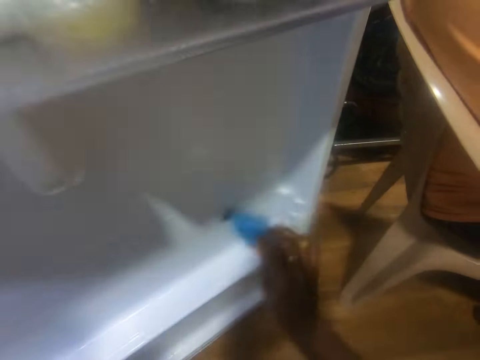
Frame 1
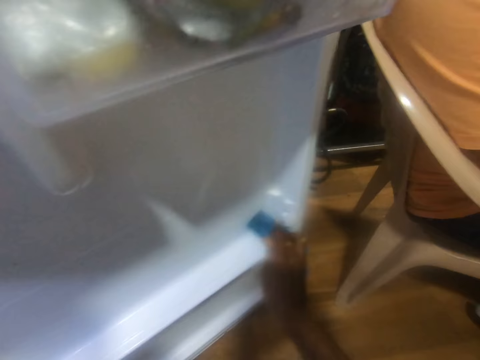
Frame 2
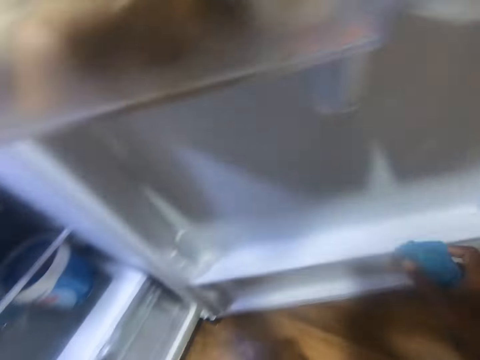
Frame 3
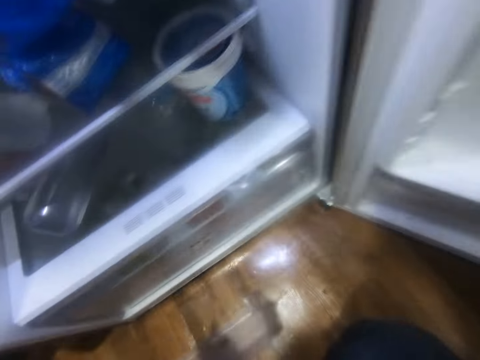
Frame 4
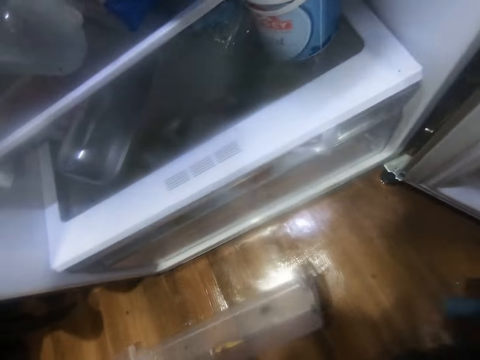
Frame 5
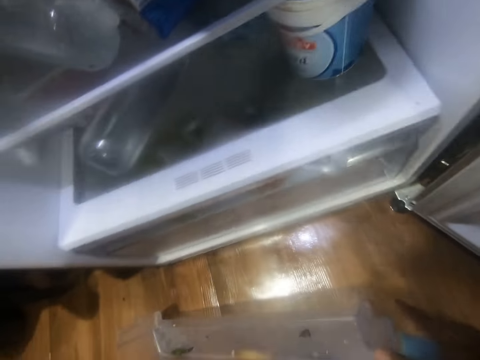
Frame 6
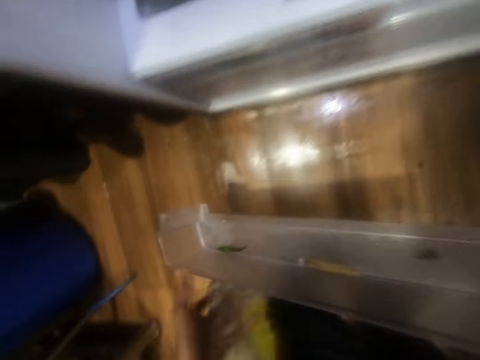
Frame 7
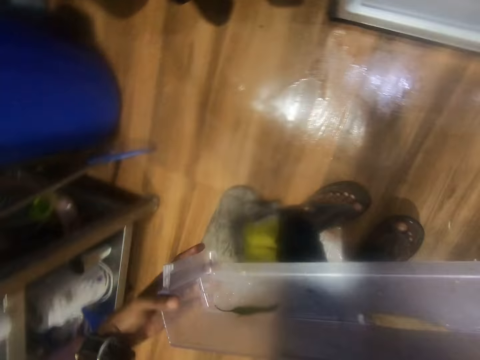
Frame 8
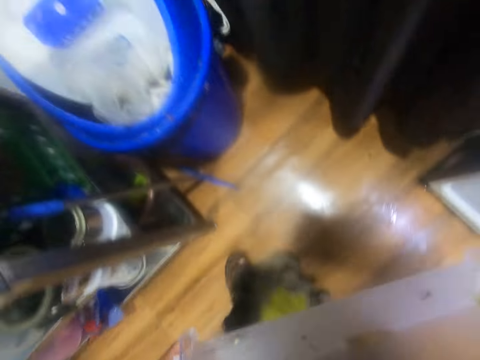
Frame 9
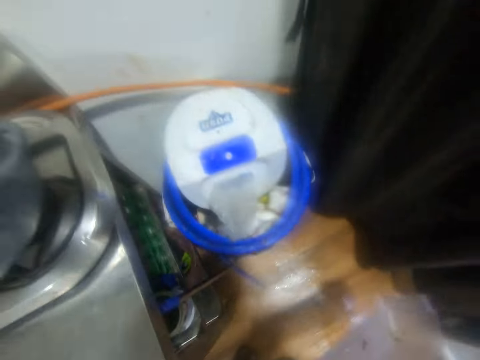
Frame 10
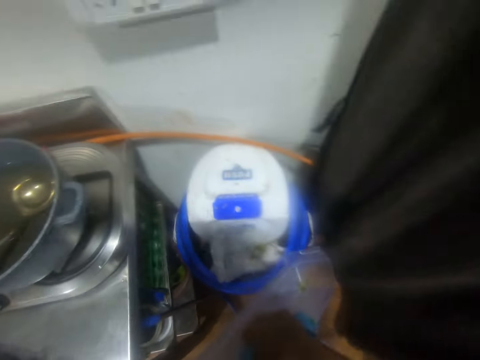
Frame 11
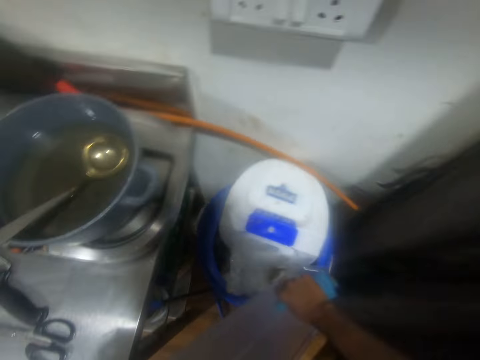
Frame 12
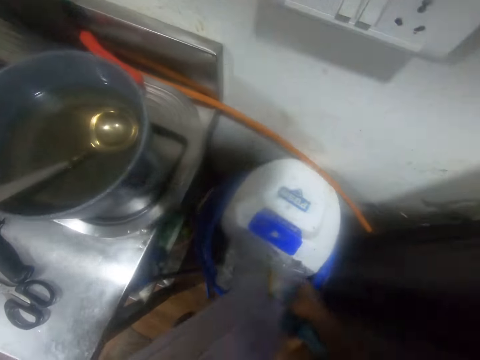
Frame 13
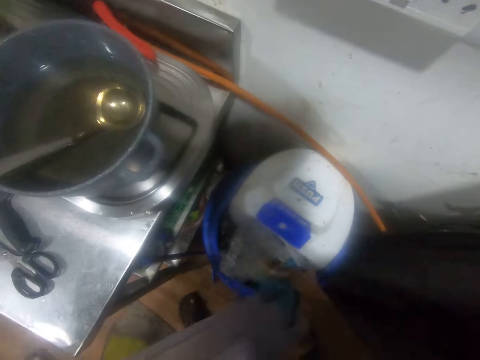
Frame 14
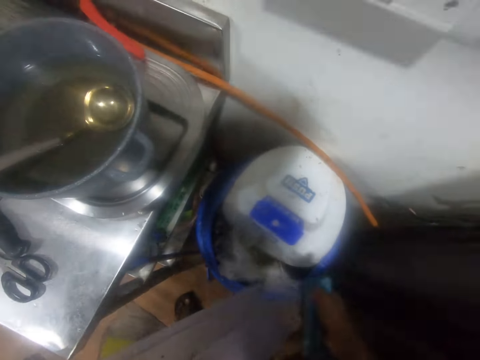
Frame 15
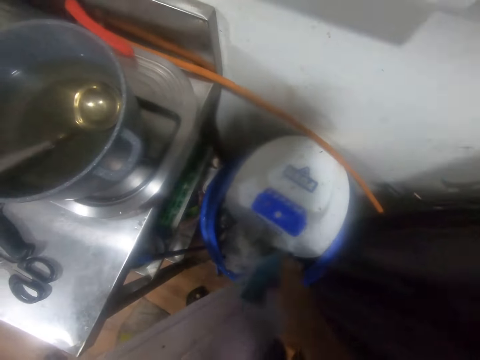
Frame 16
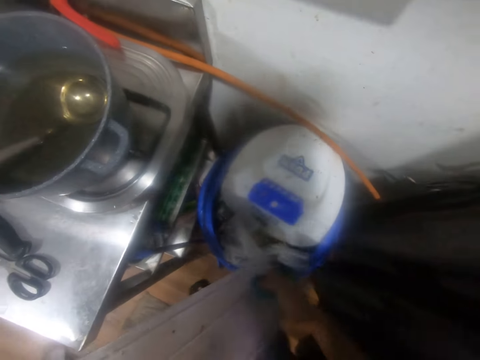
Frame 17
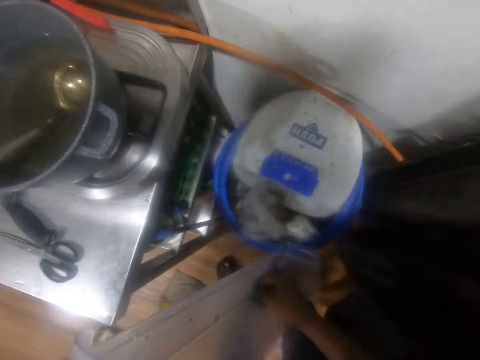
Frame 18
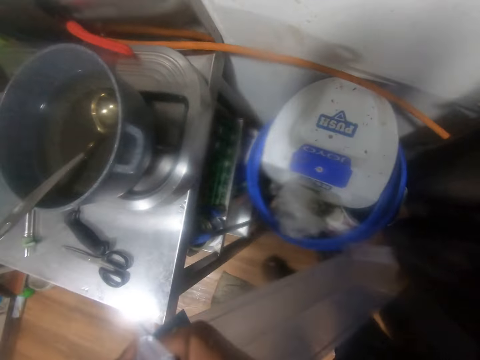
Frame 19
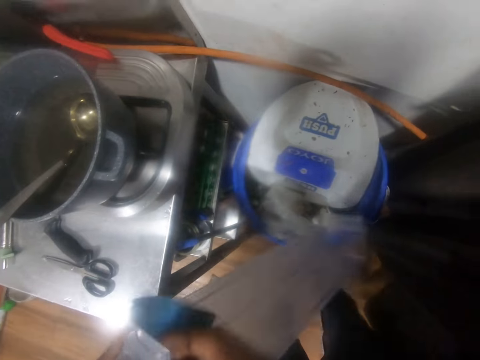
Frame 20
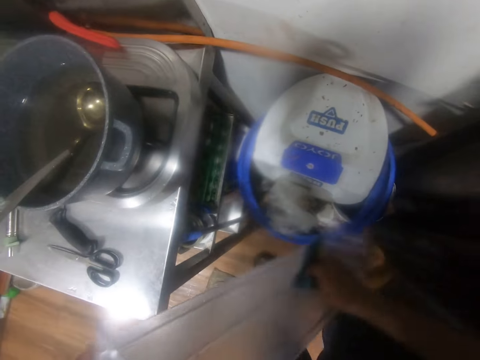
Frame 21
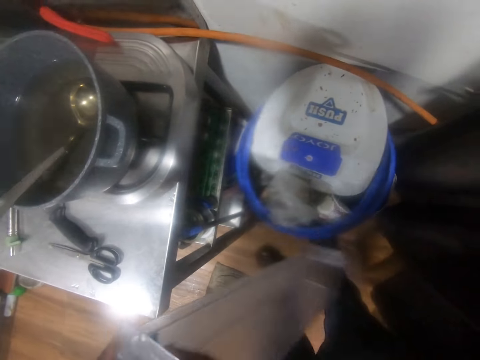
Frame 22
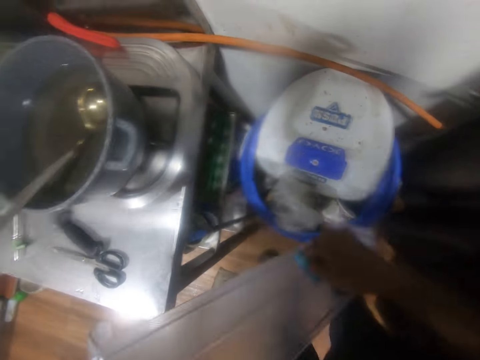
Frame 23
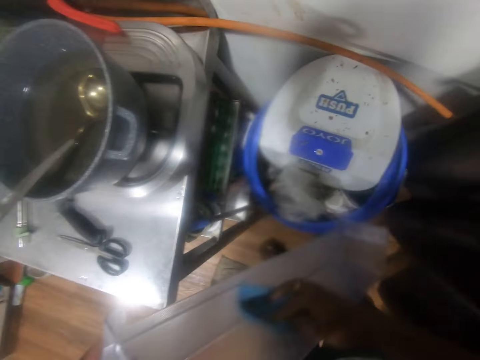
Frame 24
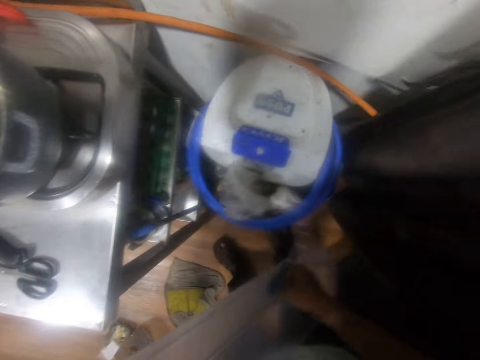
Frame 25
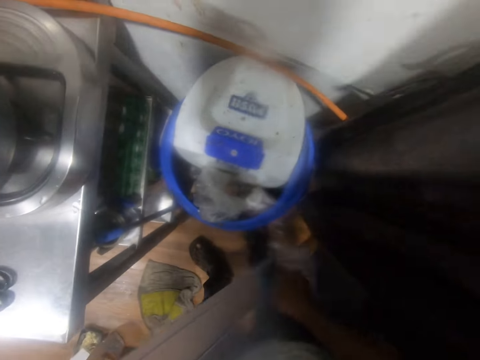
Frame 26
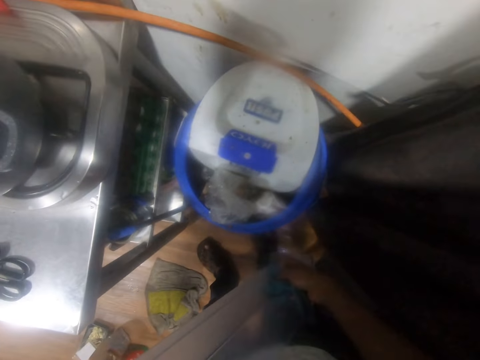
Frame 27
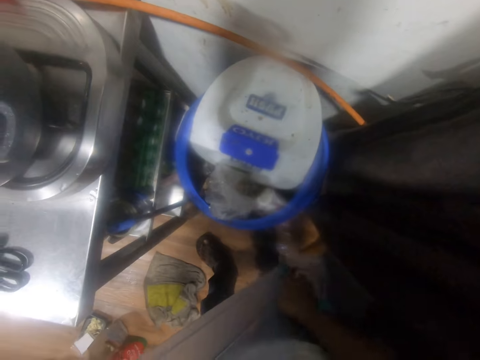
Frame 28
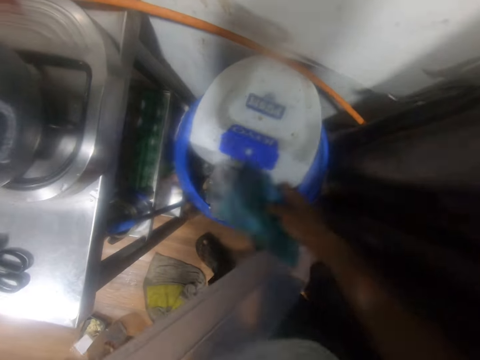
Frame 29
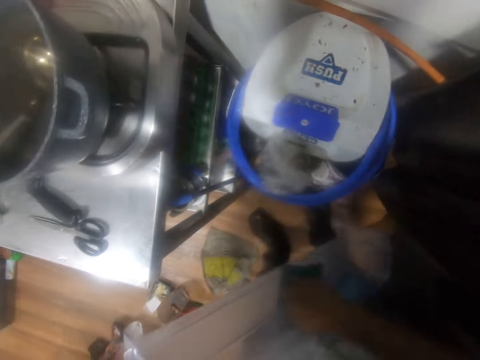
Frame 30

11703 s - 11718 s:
The camera wearer picks up the refrigerator's shelf from the floor with his left hand. He removes dirt from the shelf with a cloth. He pours dirt into the bin from the refrigerator's shelf in both hands. He cleans the refrigerator shelf with the napkin in his left hand.

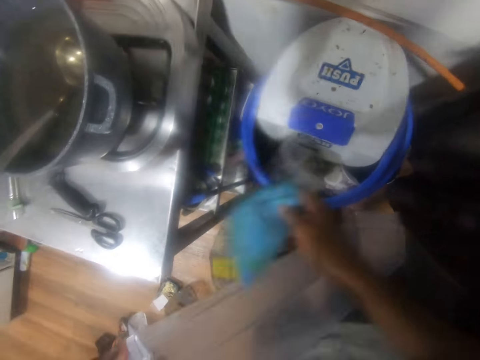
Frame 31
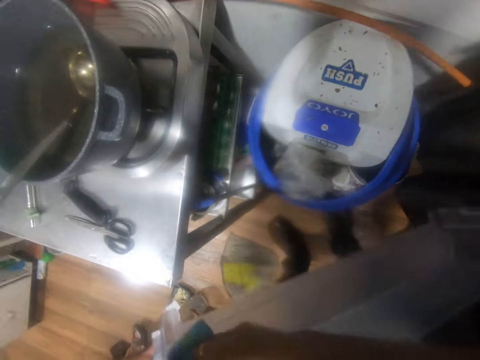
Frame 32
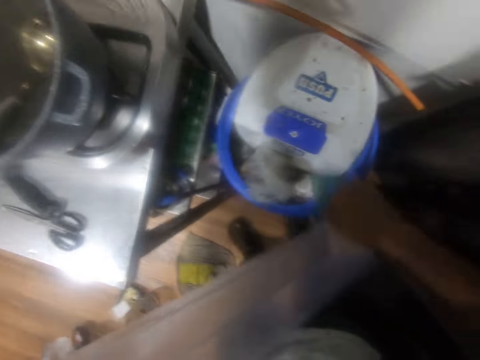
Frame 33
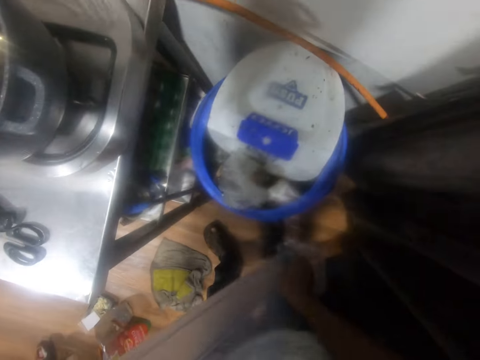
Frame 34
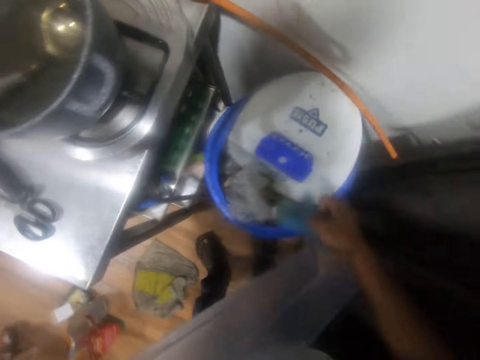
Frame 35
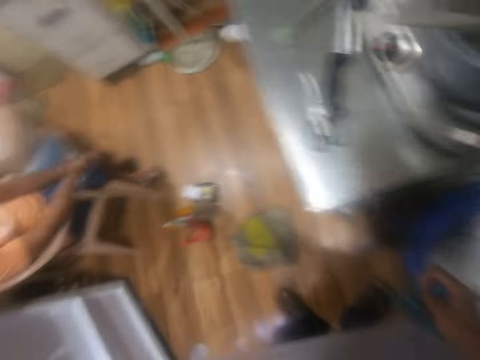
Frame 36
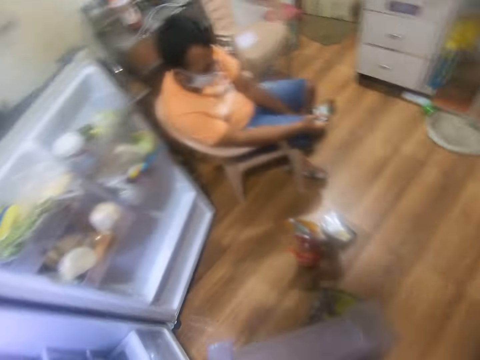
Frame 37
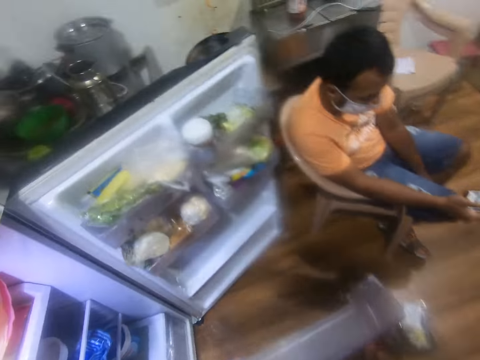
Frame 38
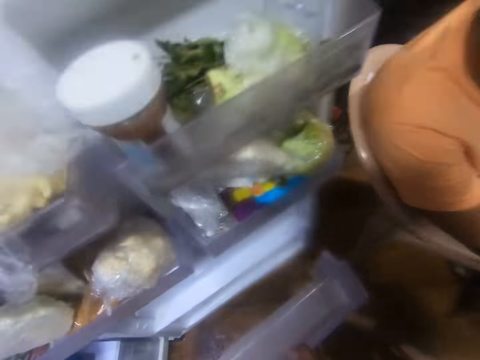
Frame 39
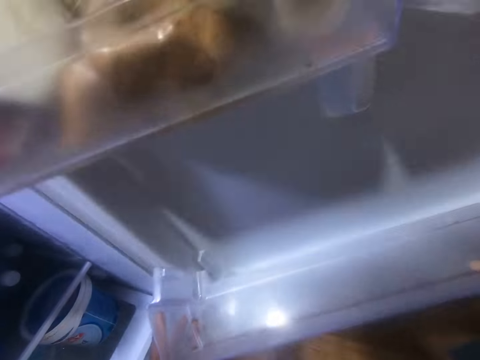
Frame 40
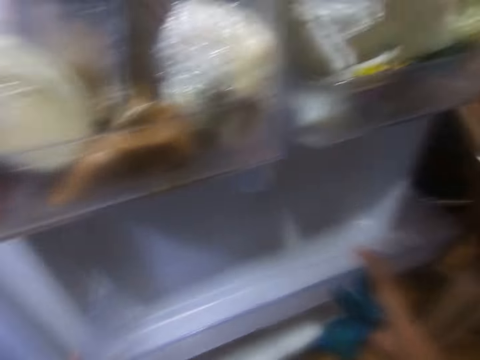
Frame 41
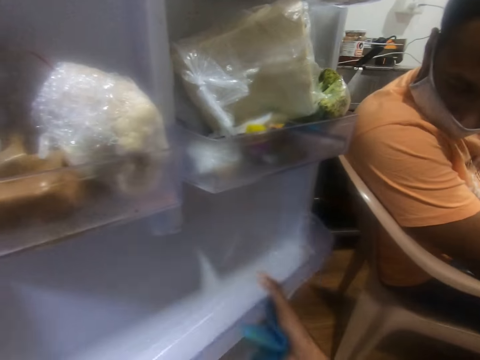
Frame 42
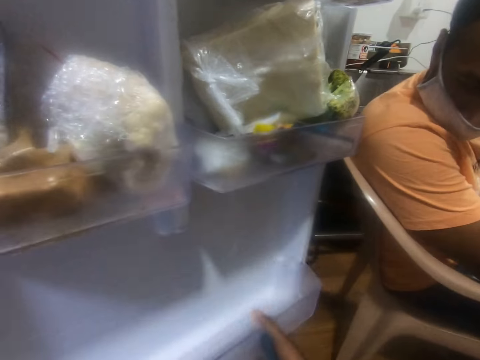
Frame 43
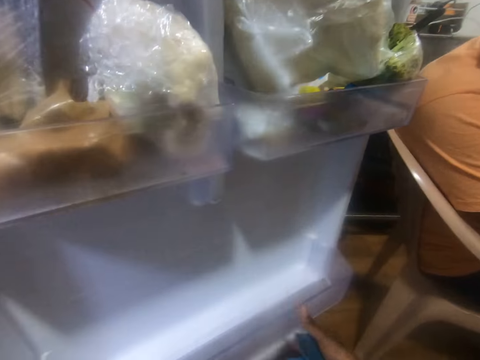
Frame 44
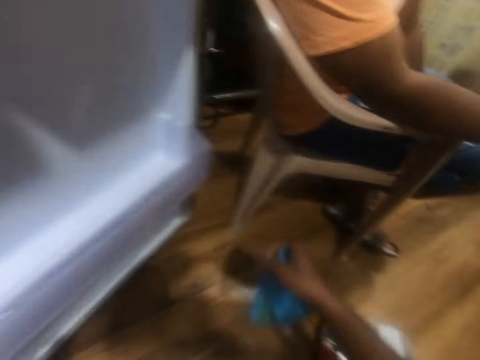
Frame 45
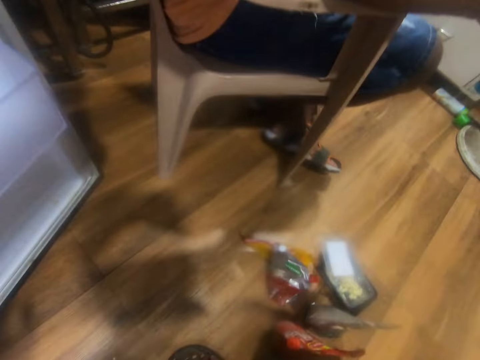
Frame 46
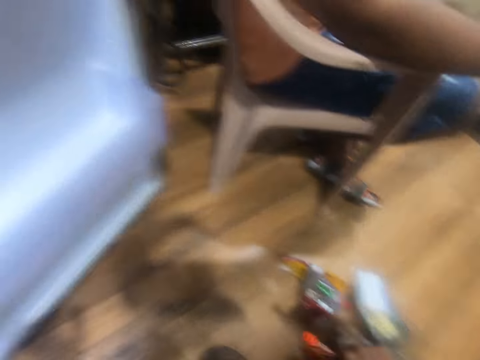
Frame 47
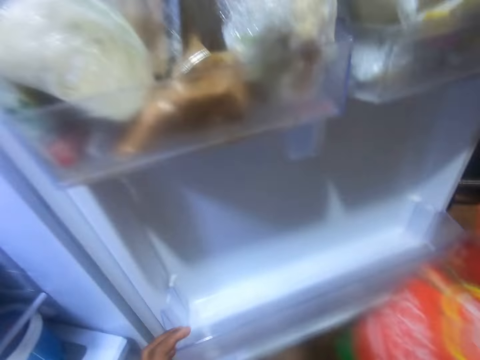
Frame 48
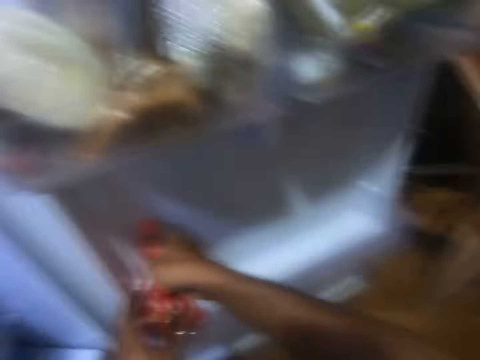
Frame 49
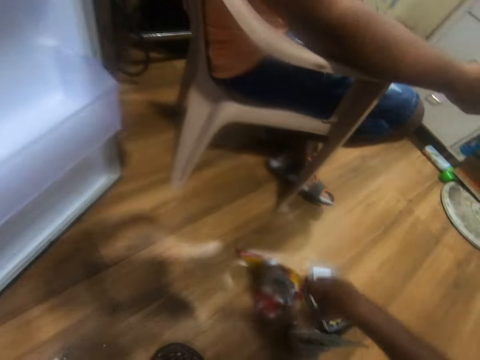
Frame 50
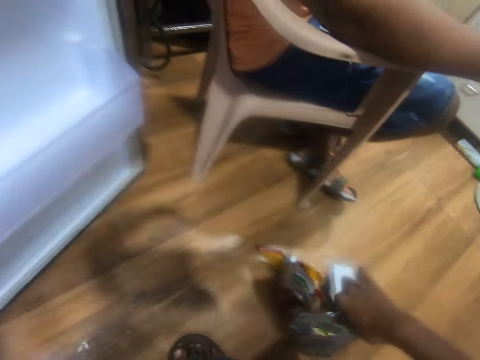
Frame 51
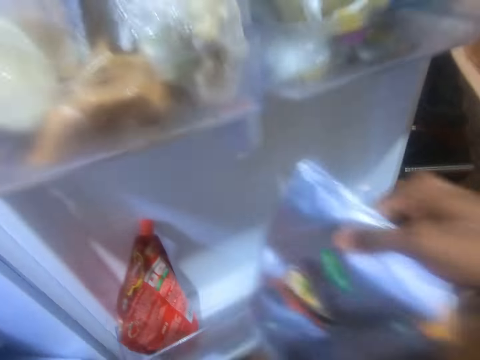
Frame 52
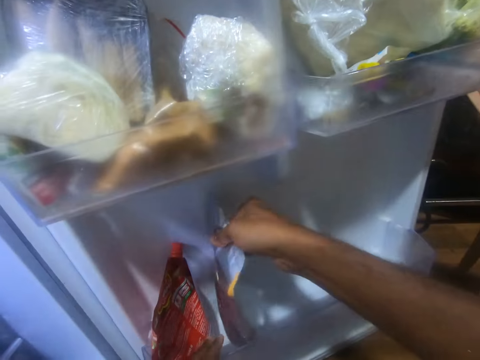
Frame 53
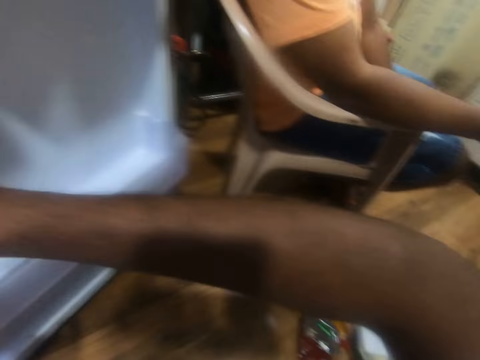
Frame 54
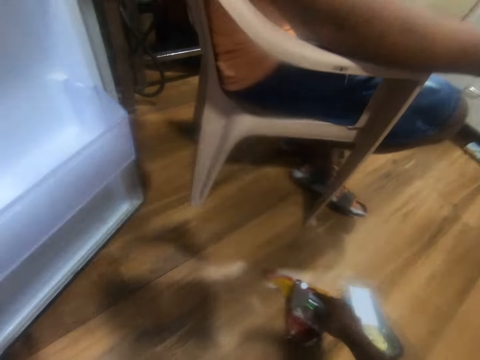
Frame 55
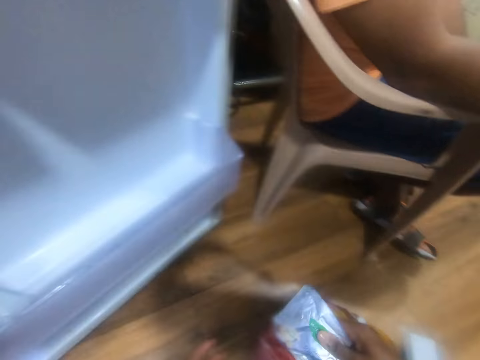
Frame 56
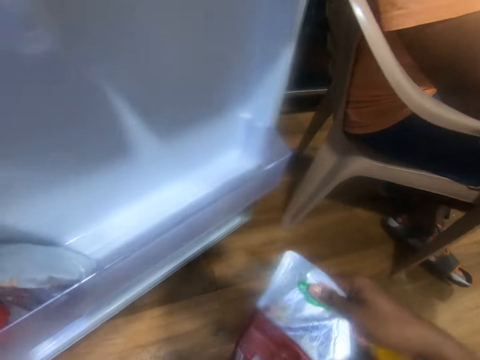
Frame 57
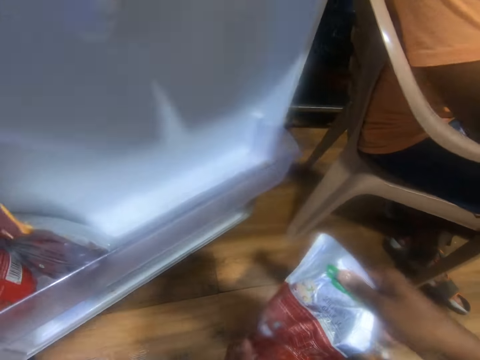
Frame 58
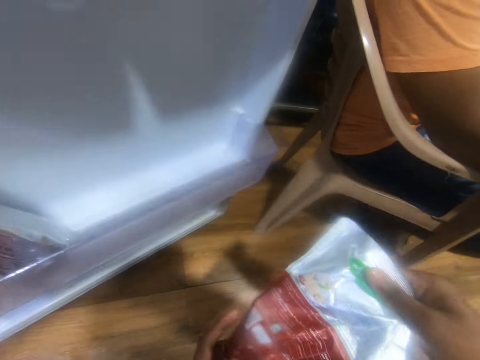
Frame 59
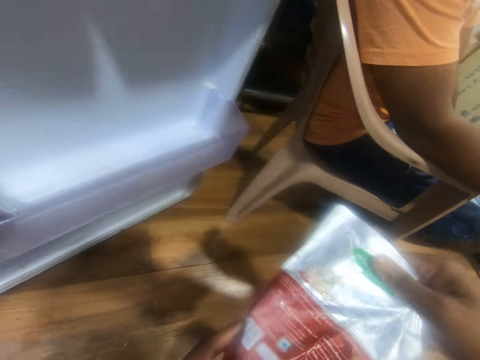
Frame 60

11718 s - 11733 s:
The camera wearer places the refrigerator's shelf into the refrigerator shelf with both hands. He picks up a package. He places the sachet of tomato into the shelf with his right hand. He picks the pack of spice with his right hand from the floor. He places the pack of spice with his right hand into the refrigerator shelf. He picks the pack of spice with his right hand from the floor. He stares at the package.
